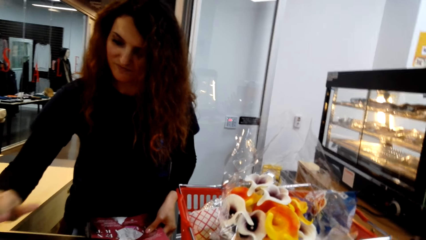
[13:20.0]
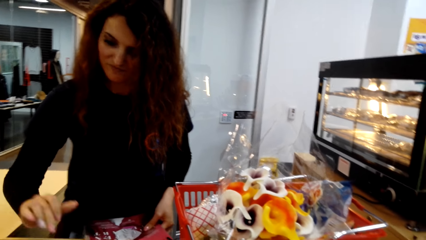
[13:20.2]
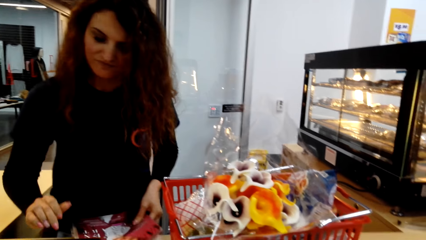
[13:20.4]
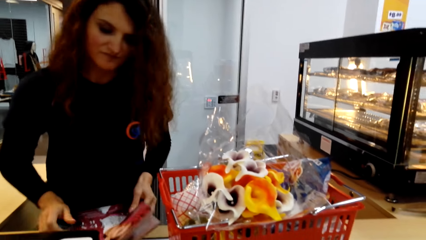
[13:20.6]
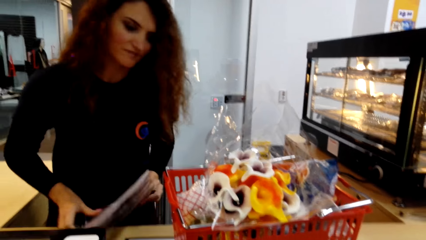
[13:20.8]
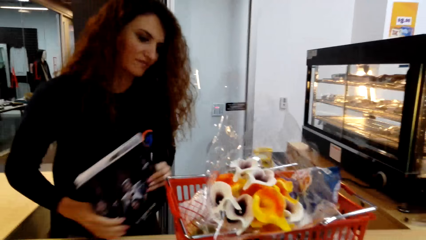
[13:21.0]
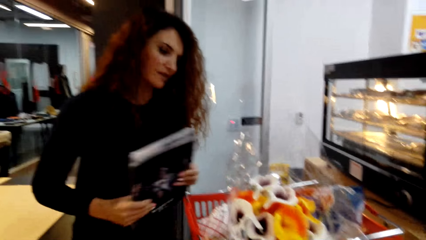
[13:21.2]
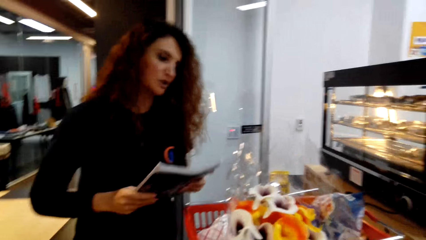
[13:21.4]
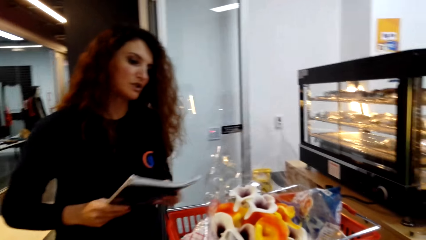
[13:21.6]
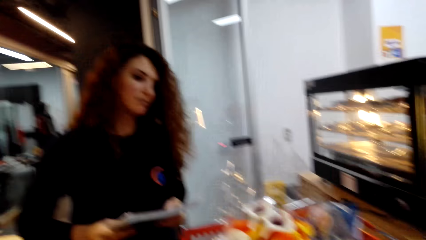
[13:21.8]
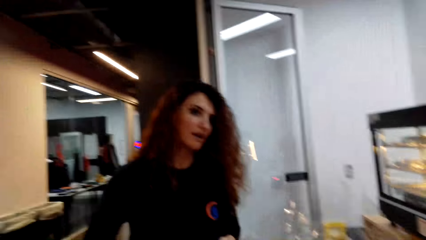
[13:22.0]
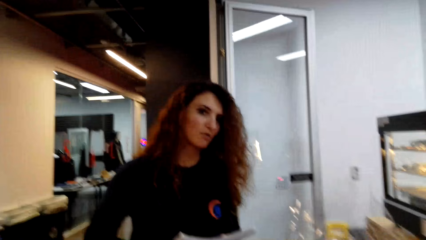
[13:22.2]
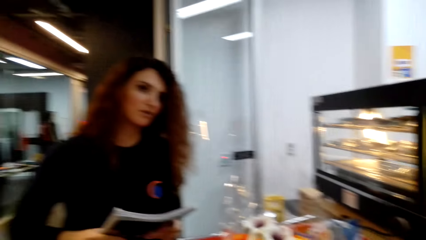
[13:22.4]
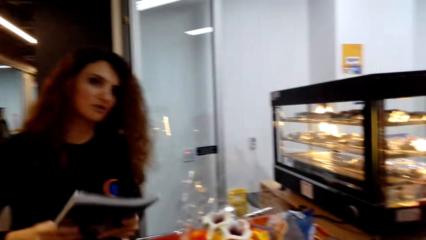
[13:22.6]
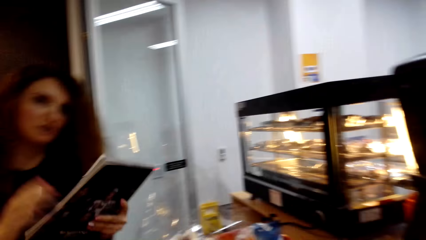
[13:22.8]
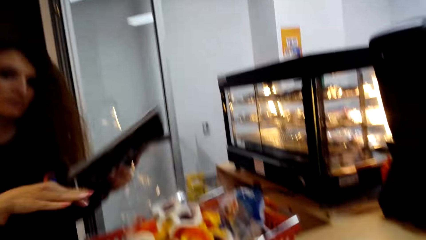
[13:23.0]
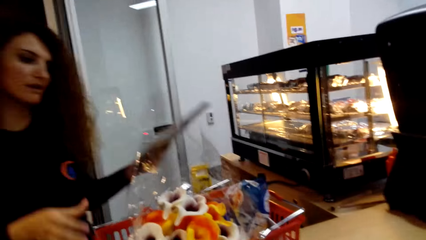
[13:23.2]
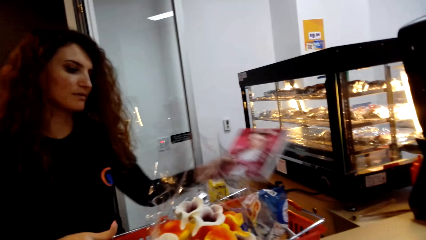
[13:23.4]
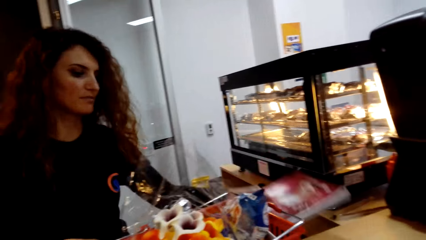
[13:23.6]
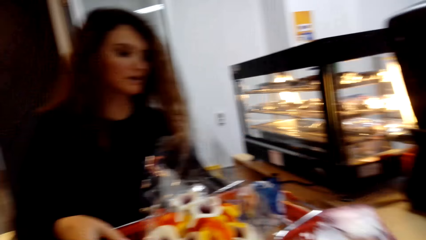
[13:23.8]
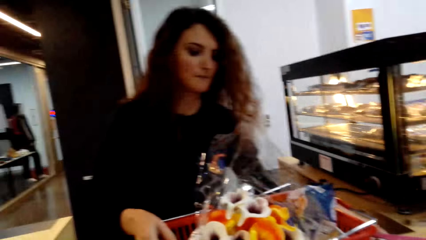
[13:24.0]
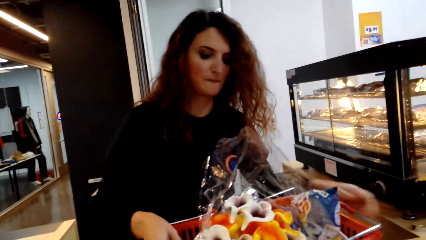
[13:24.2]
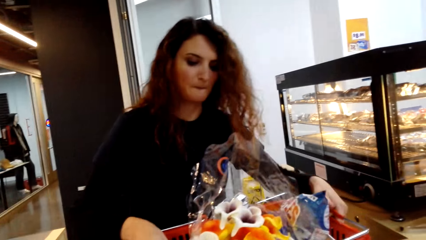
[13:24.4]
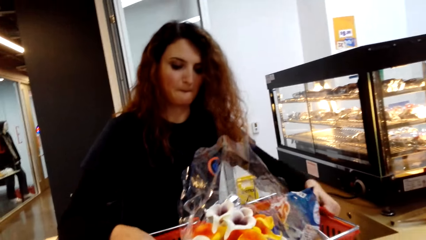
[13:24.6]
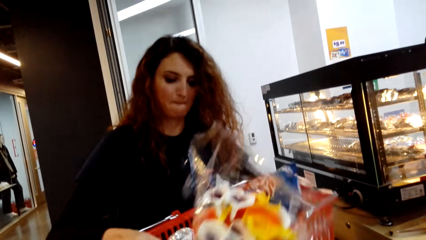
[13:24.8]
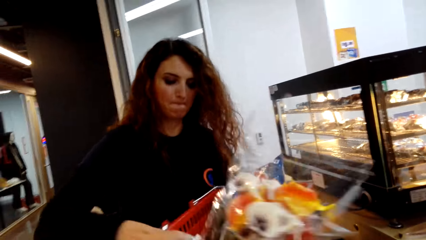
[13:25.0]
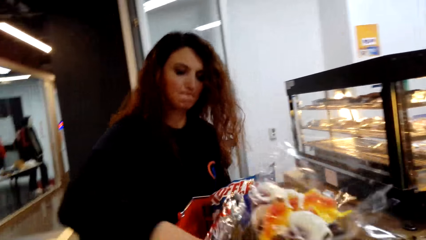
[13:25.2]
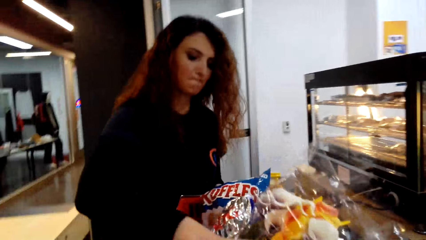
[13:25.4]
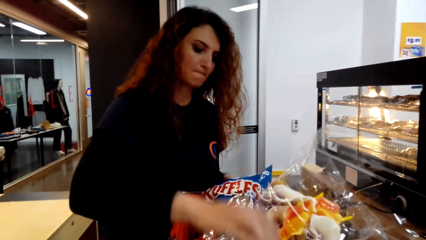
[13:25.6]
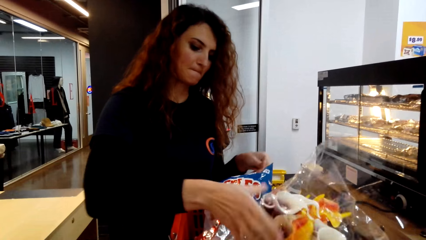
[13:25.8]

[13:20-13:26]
A woman converses with the camera wearer. The woman sways a hand, puts a magazine on the counter, and turns a cart on the counter.

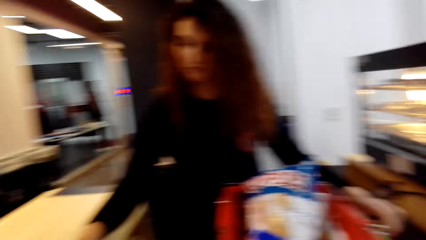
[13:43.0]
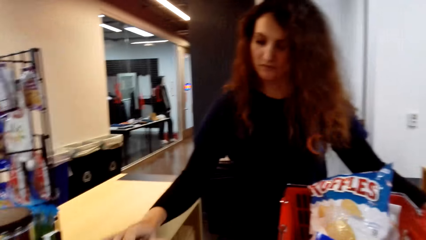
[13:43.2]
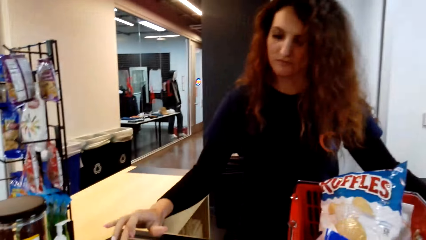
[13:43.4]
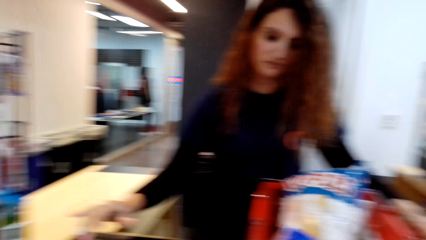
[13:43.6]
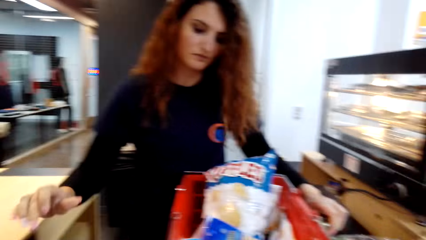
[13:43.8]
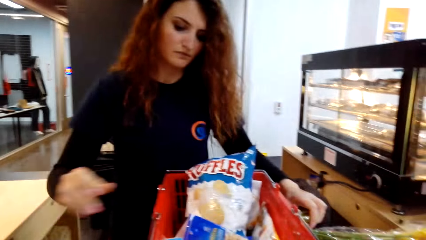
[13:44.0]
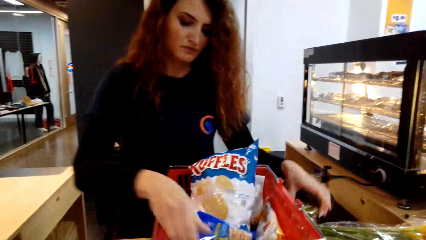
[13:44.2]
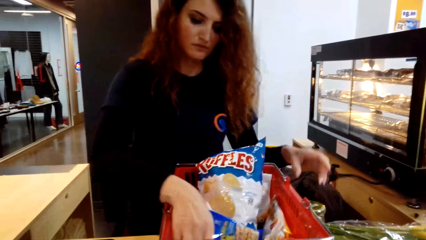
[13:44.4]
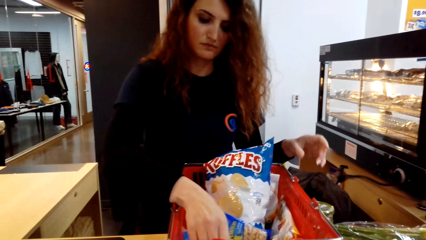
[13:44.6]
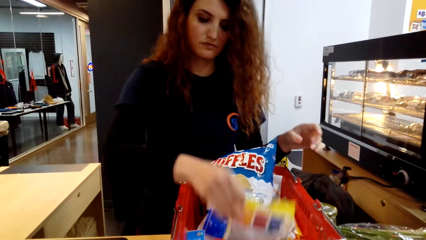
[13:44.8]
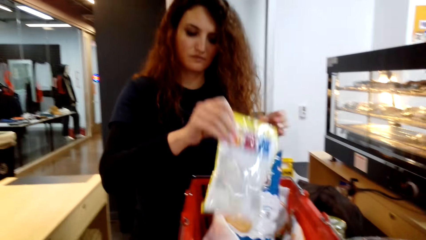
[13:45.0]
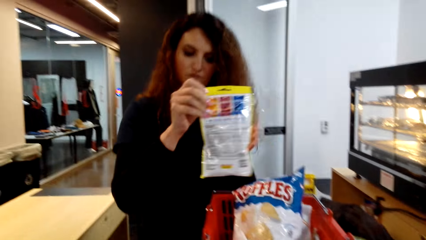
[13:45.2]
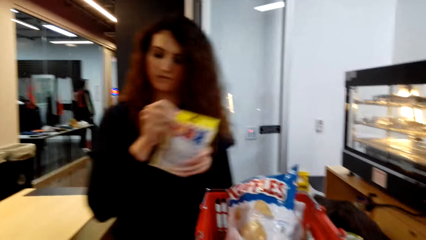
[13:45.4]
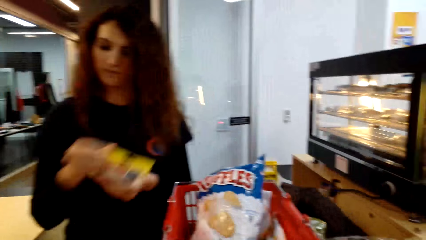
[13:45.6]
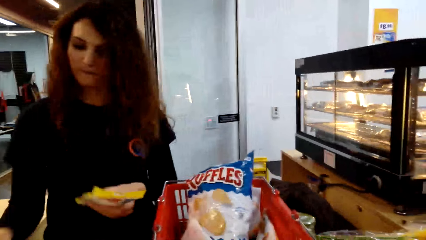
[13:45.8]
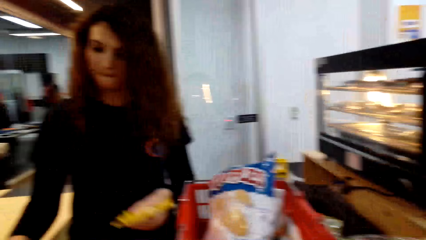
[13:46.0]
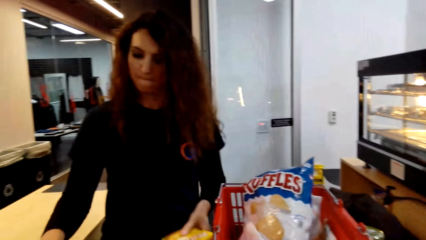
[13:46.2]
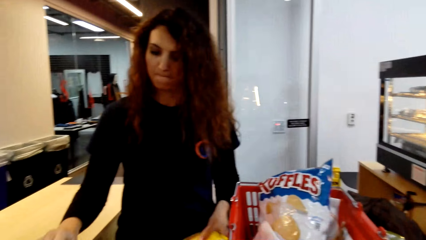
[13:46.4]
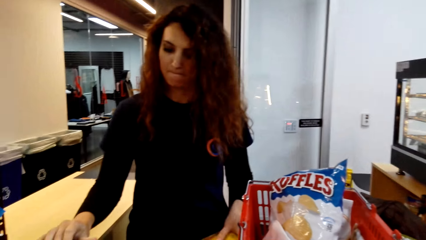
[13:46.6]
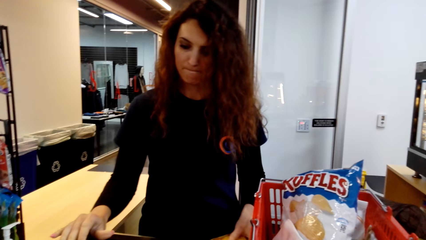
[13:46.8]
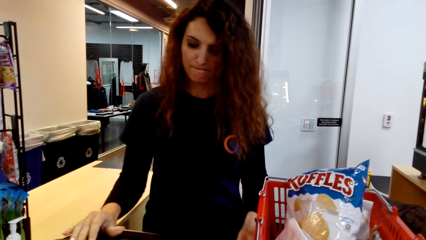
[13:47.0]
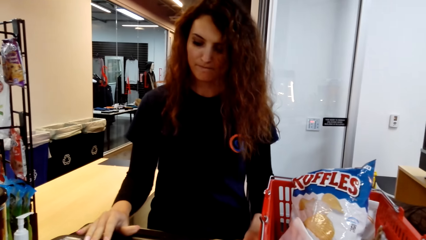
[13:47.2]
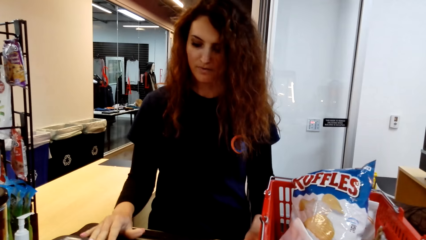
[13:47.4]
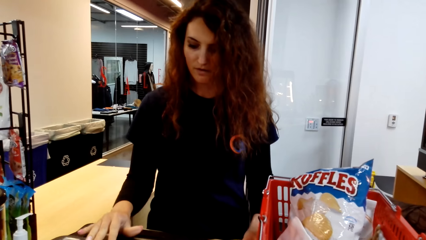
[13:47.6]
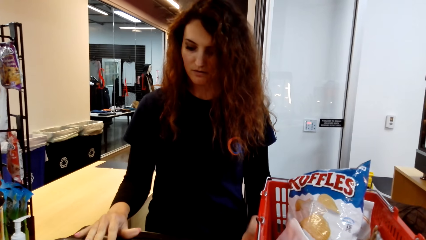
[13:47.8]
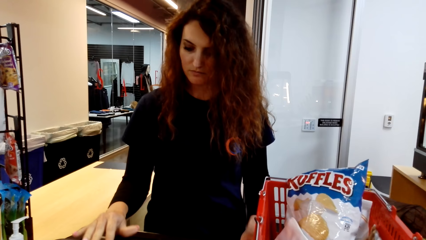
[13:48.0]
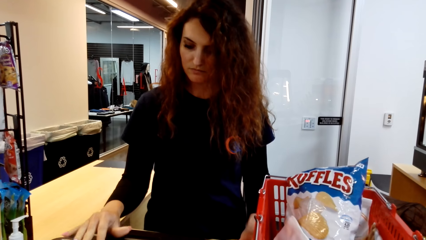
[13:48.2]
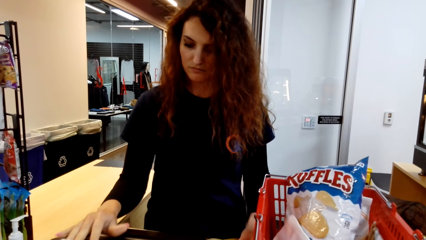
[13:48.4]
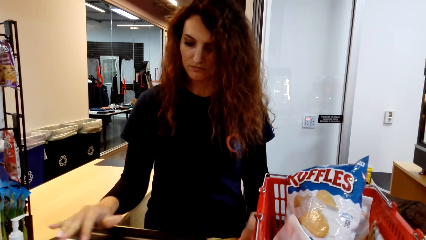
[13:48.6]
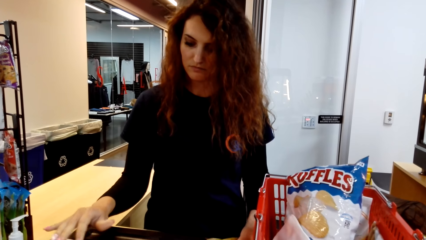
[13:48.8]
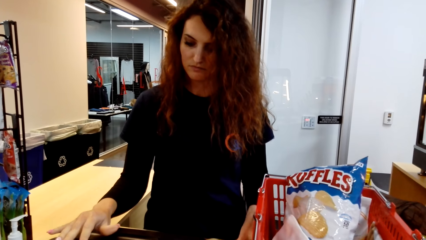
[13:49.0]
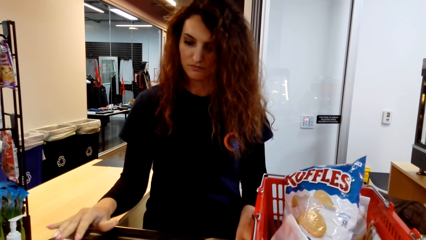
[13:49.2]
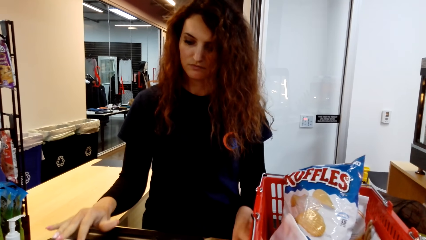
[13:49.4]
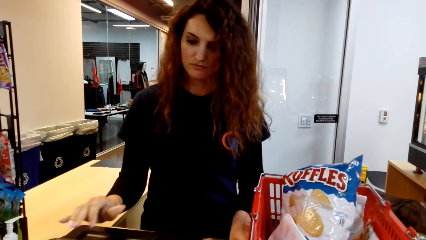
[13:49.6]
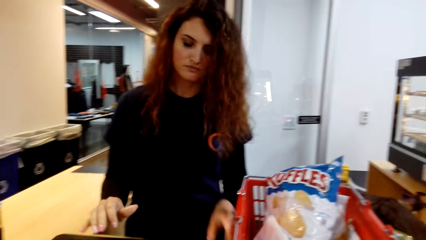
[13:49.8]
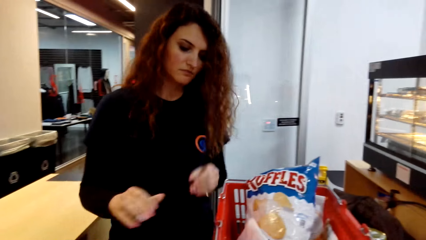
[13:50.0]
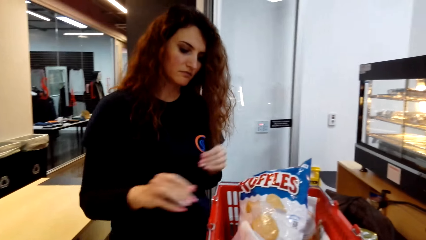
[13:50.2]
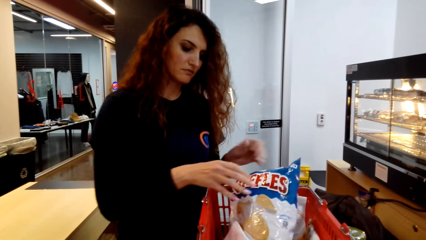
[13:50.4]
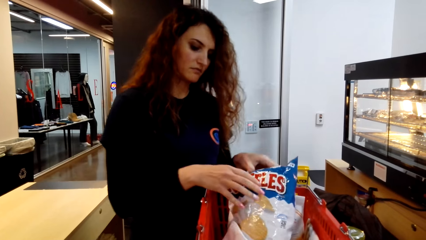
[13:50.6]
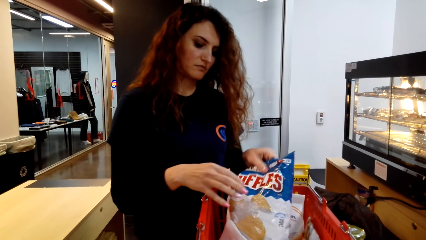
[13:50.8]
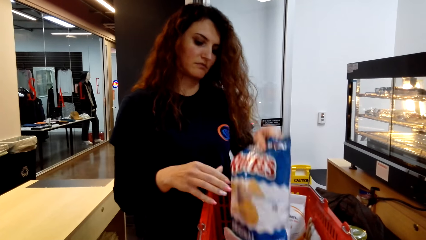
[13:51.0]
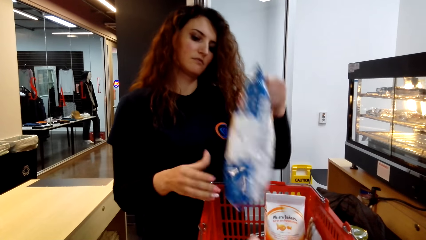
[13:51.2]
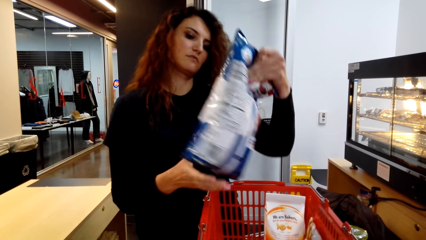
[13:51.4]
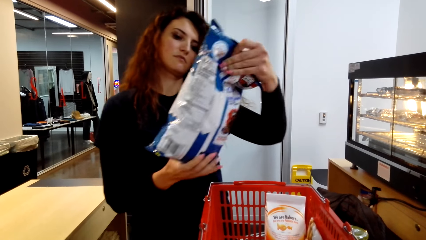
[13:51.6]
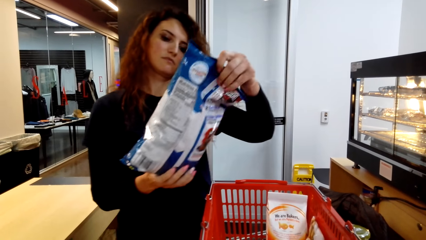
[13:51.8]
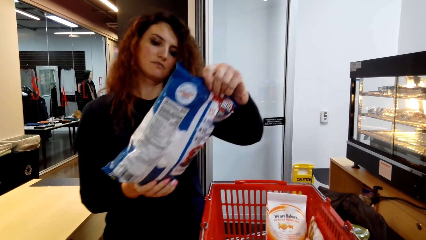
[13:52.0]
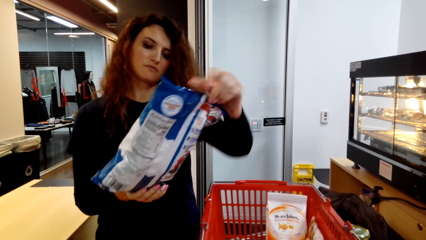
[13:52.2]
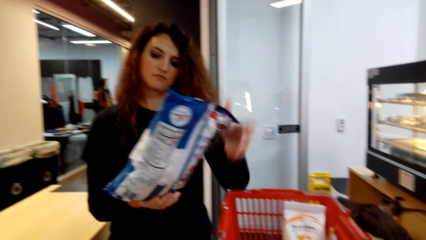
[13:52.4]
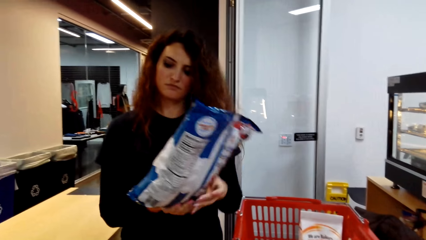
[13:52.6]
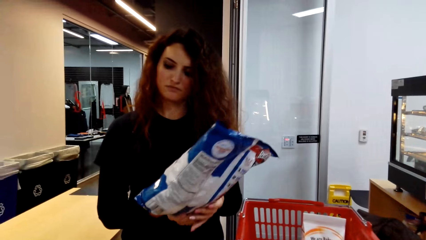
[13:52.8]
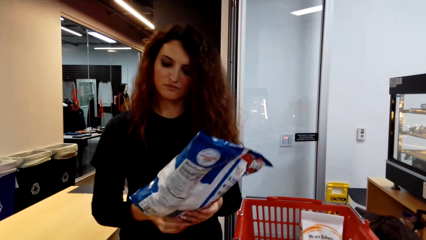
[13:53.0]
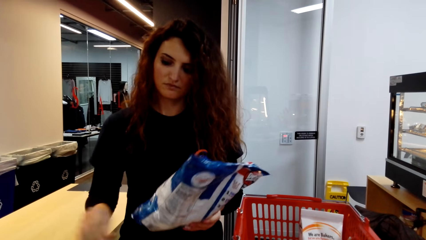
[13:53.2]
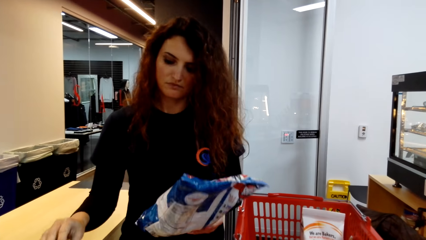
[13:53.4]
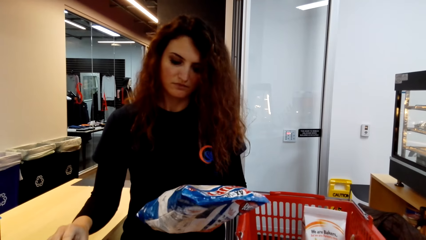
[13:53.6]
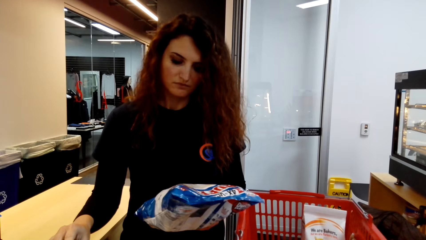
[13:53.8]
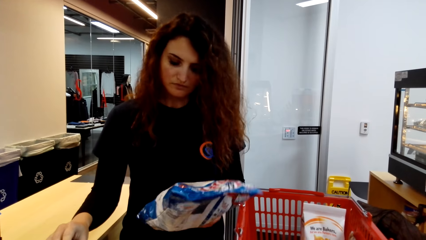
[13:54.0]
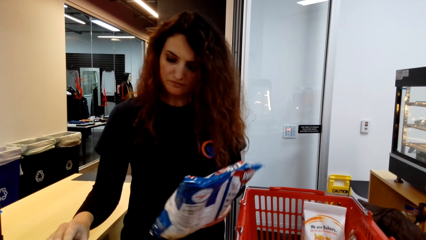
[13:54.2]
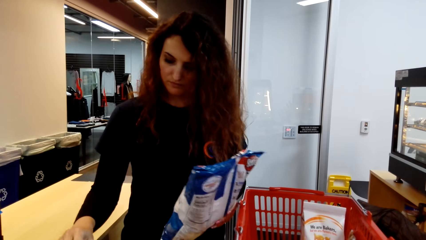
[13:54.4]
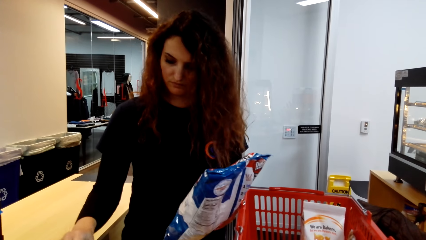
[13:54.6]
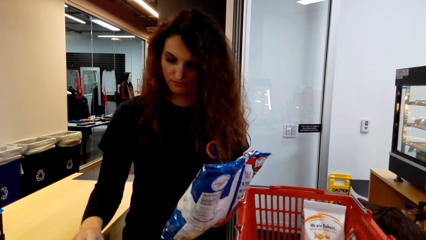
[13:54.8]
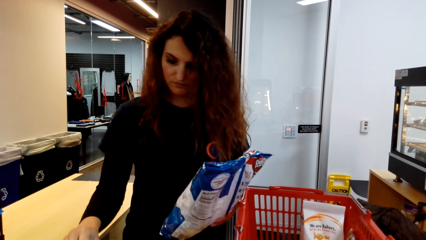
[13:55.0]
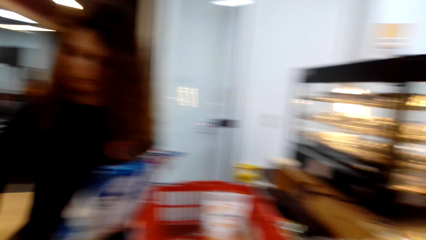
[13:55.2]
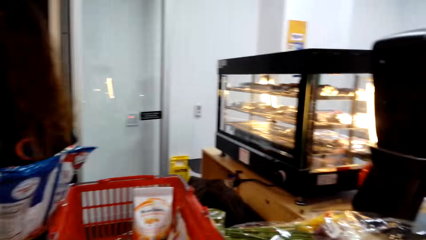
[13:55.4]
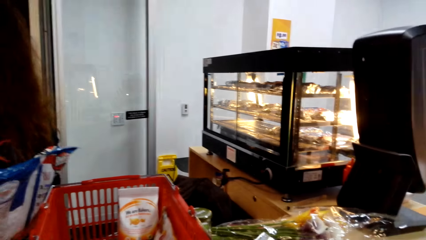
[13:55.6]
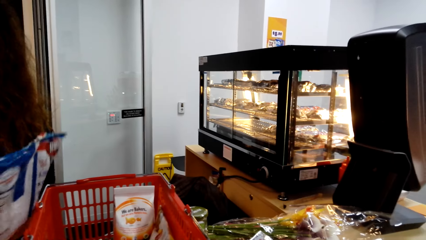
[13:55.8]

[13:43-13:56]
A woman calculates the item cost on the cash register and puts a tin of peanut butter on the counter. The woman scans the items. The woman picks up a sachet of lemon powder in a cart and calculates the item cost on the cash register. The woman puts a sachet of nuts on the counter, picks up a sachet of crisps in the cart, reads on the sachet, and calculates the item cost on the cash register.
